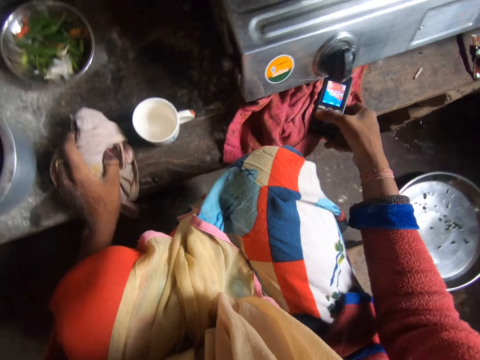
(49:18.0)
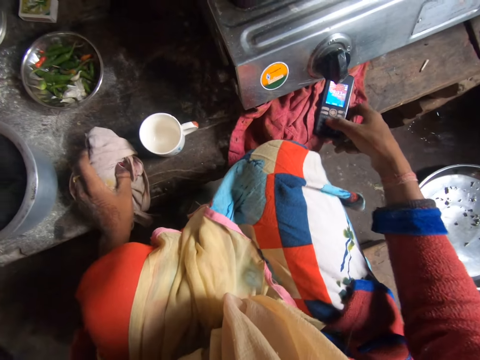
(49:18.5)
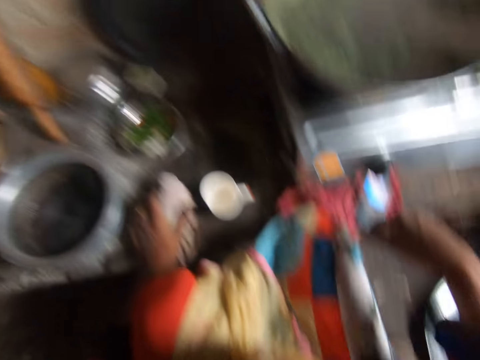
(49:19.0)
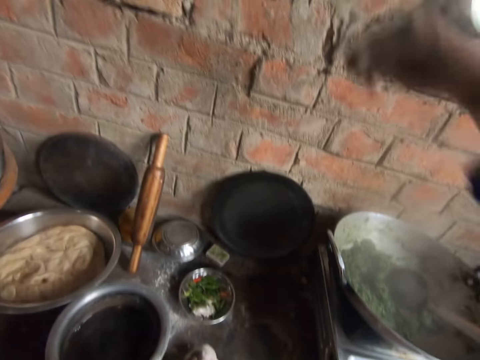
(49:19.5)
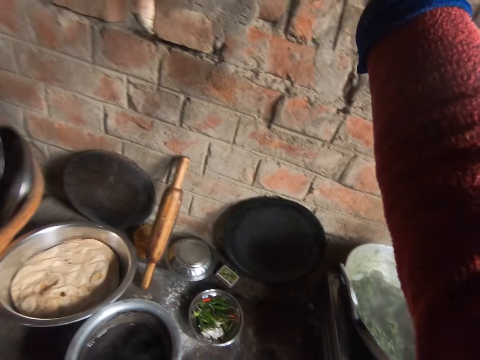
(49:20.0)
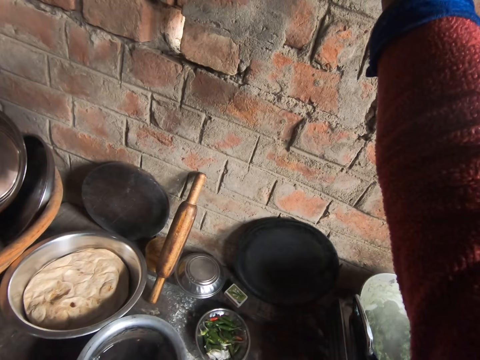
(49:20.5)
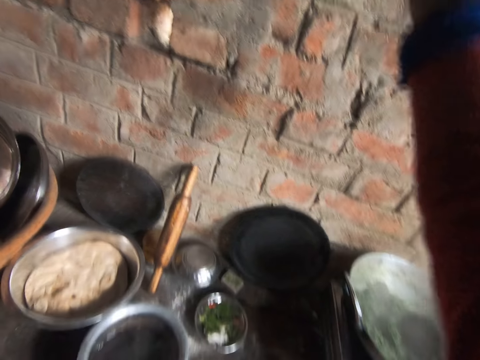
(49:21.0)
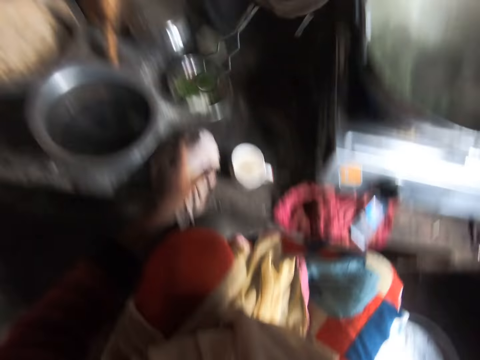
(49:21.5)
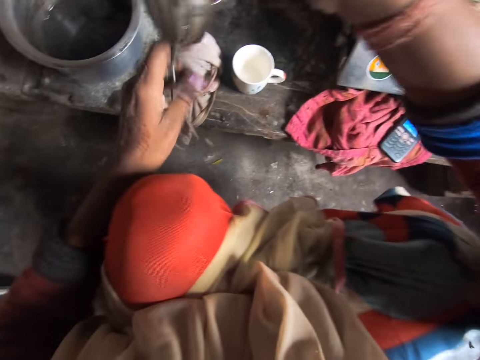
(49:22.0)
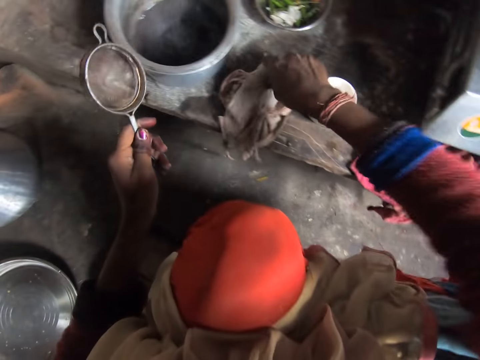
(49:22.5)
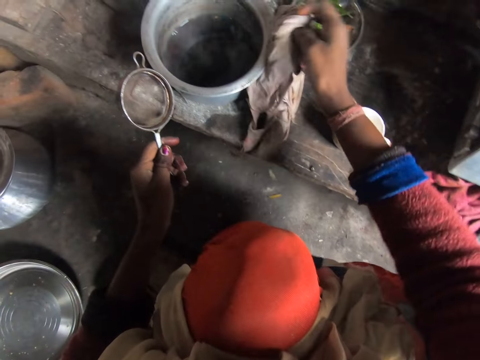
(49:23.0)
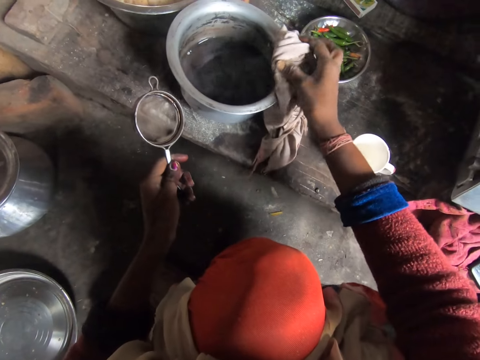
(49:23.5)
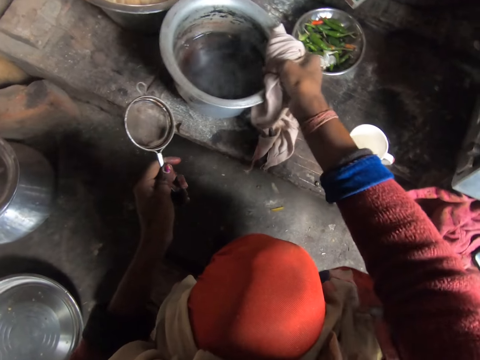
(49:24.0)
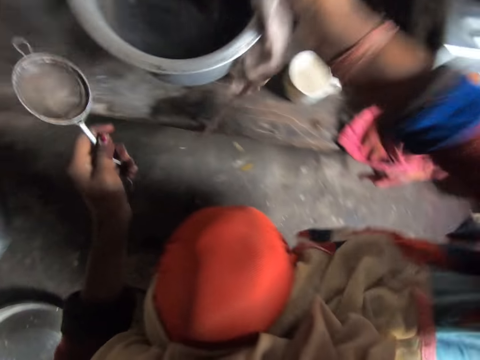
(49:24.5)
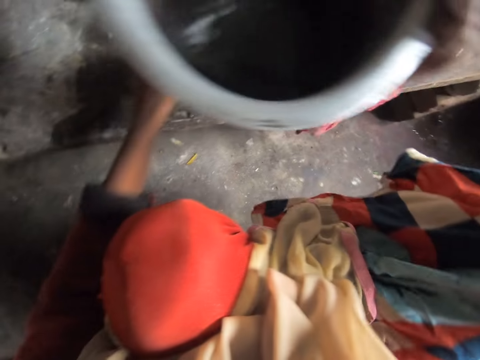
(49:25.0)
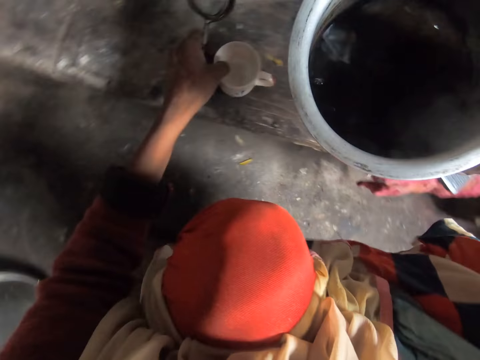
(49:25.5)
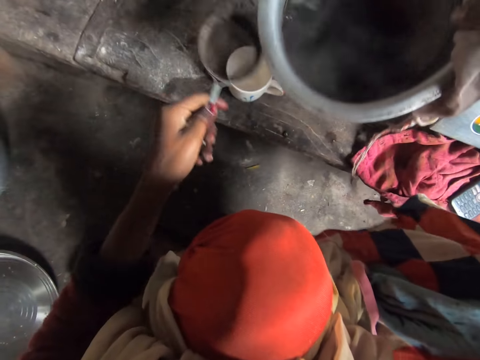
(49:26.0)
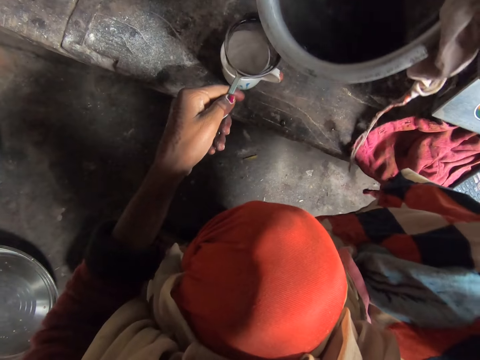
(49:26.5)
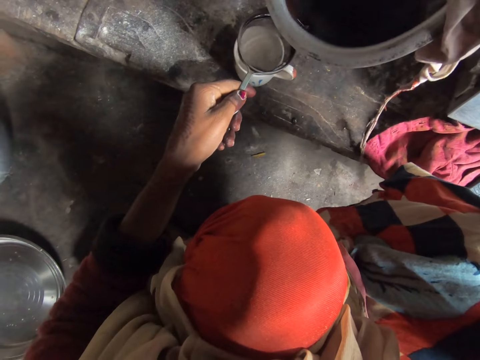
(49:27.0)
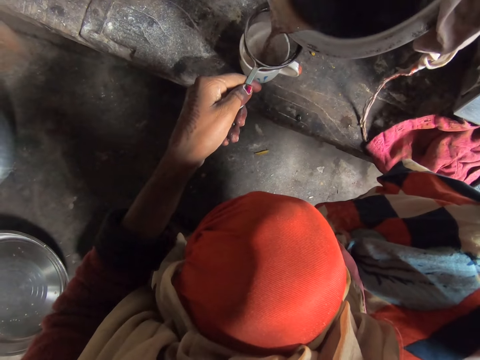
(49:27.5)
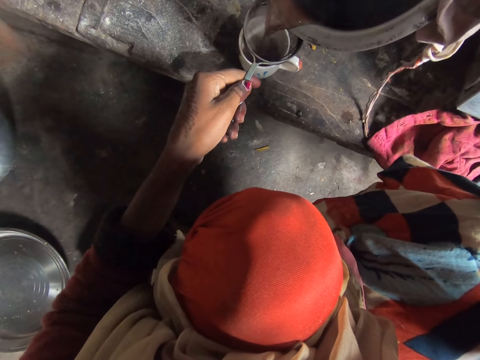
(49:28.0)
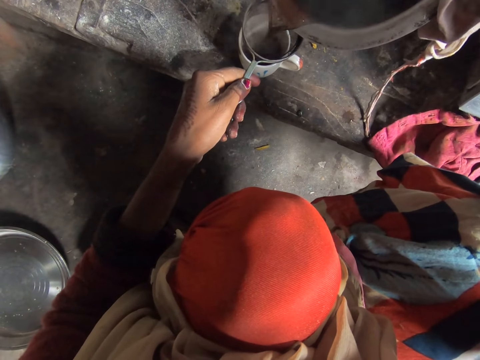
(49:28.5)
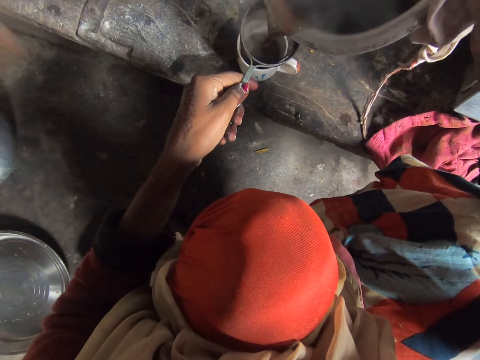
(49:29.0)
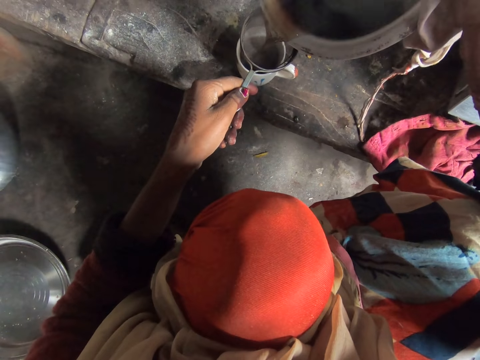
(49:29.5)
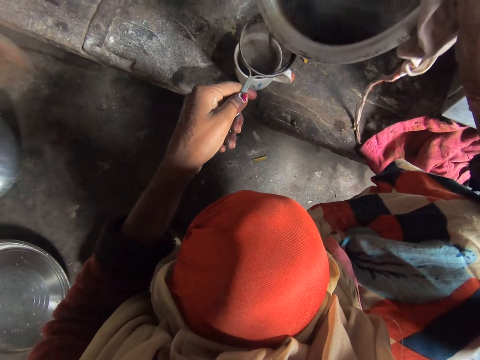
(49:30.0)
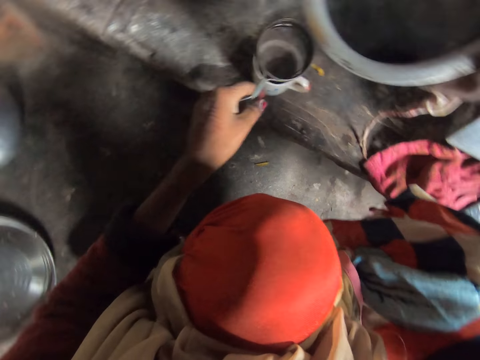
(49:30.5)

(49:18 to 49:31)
The camera wearer operates the phone on the cabinet. They pick up a sieve from the shelf. They pick up the piece of cloth from the cabinet. They carry the cooking pot from the cabinet. They move the cup. They place the sieve on the cup. They pour the black tea in the pot in the cup.

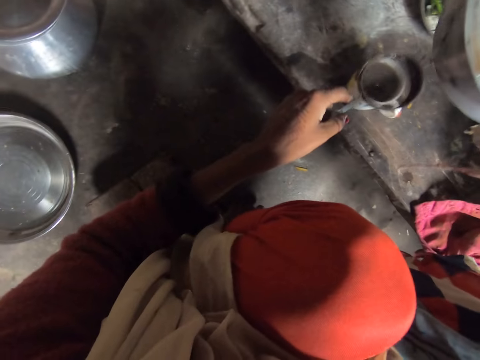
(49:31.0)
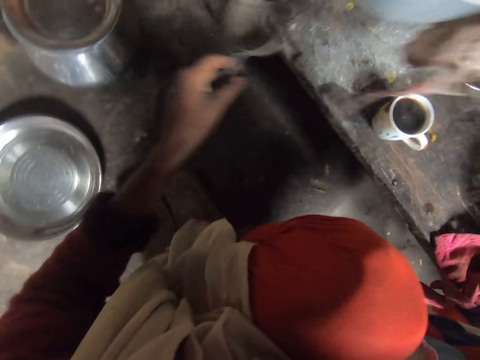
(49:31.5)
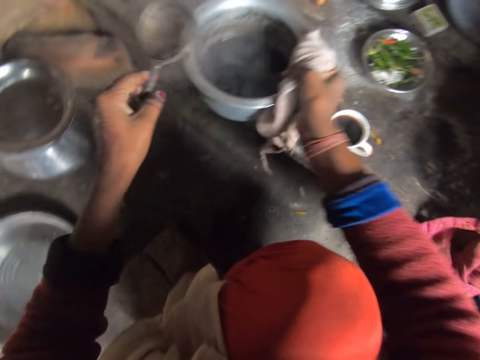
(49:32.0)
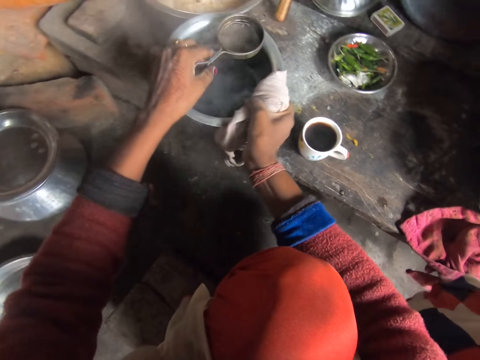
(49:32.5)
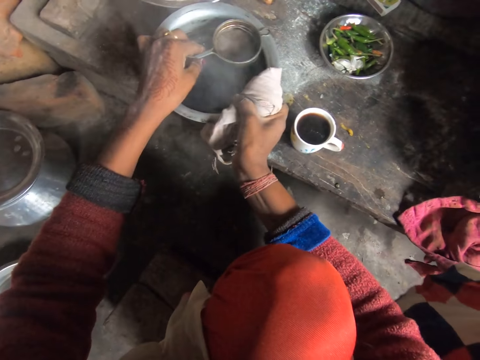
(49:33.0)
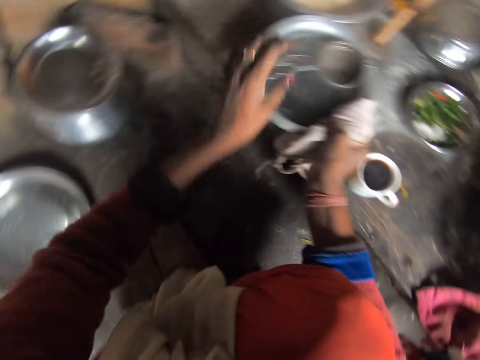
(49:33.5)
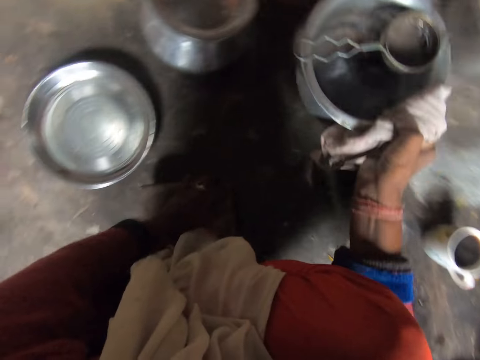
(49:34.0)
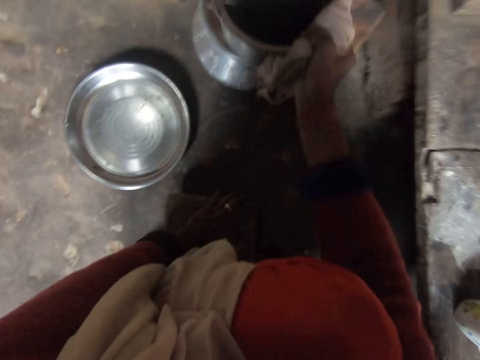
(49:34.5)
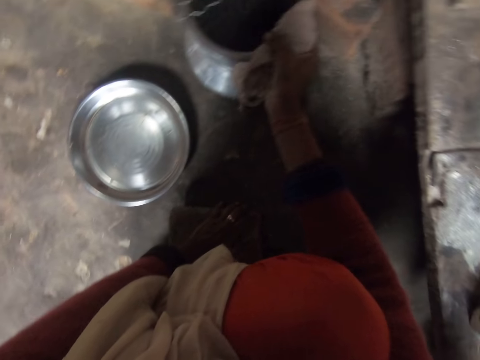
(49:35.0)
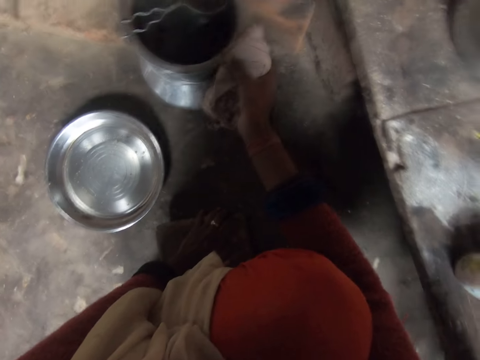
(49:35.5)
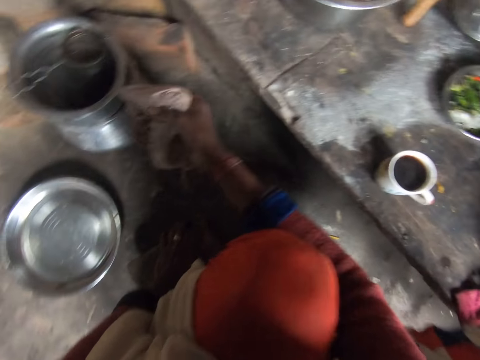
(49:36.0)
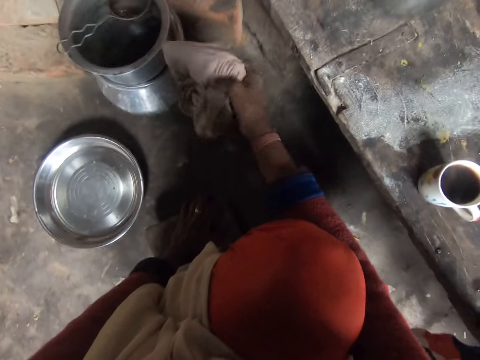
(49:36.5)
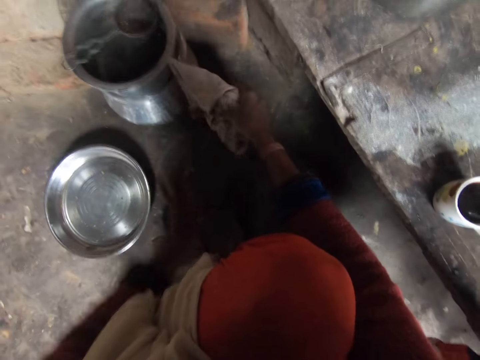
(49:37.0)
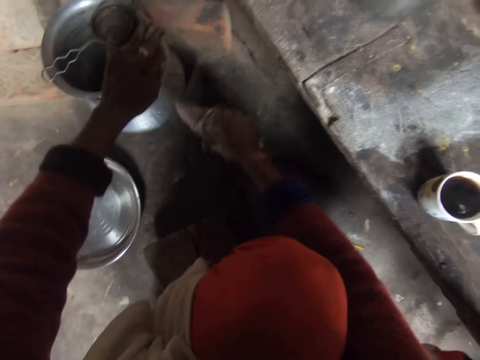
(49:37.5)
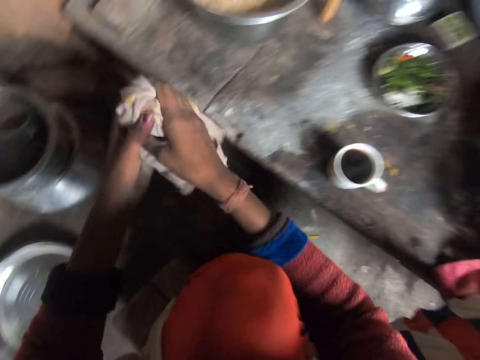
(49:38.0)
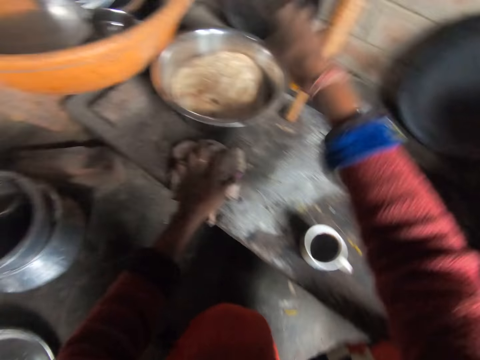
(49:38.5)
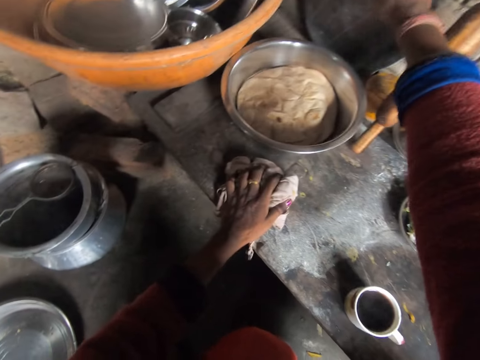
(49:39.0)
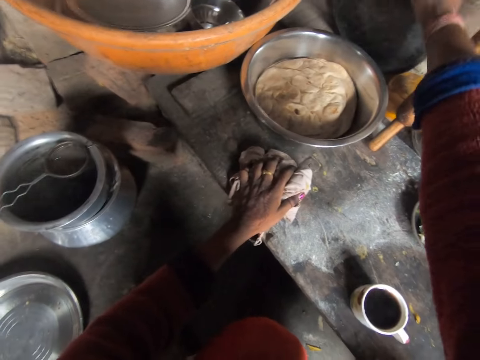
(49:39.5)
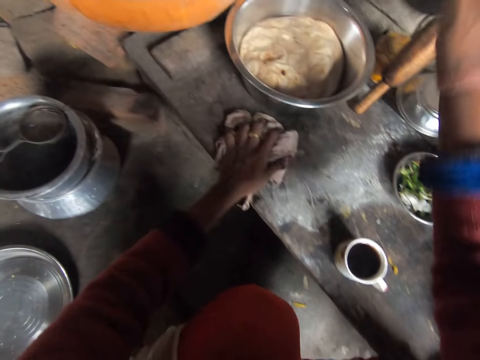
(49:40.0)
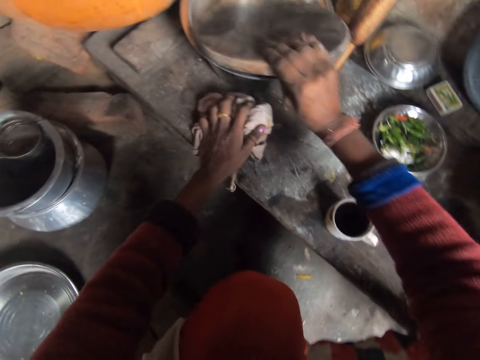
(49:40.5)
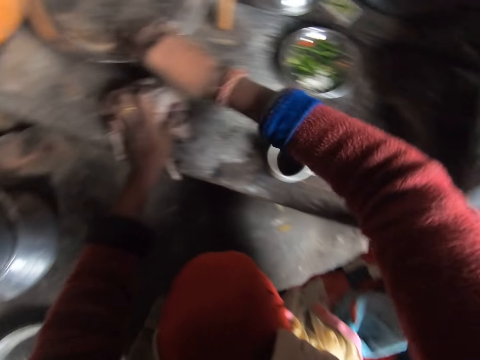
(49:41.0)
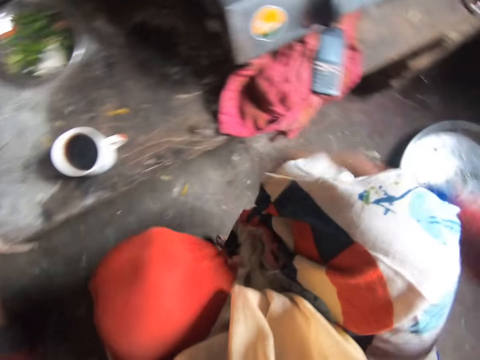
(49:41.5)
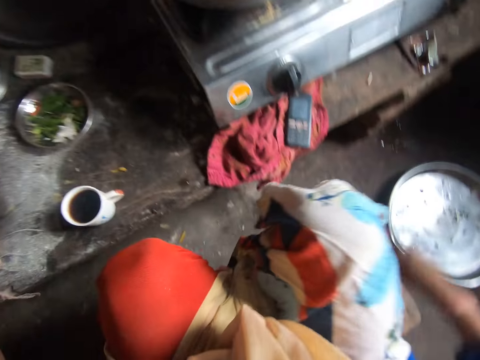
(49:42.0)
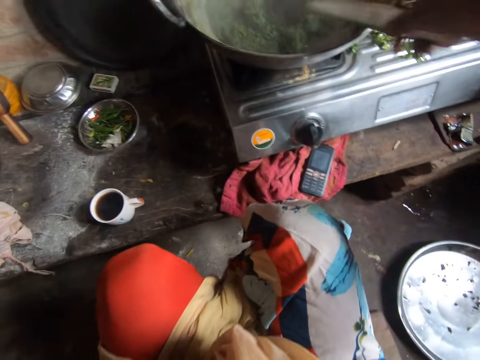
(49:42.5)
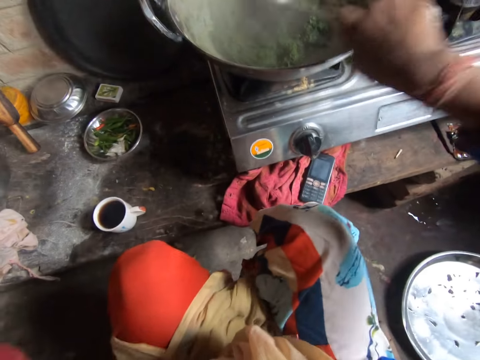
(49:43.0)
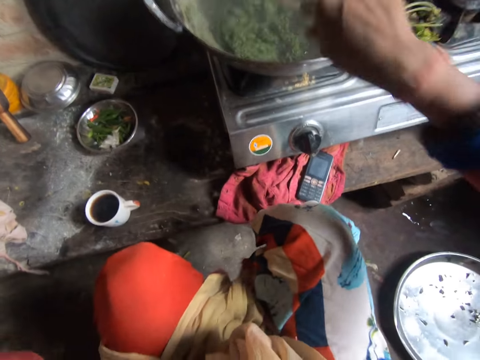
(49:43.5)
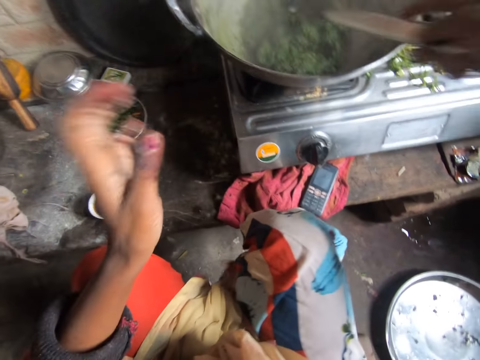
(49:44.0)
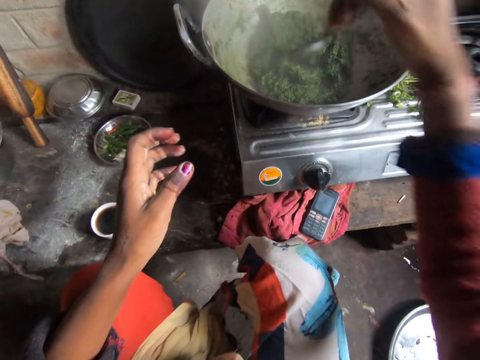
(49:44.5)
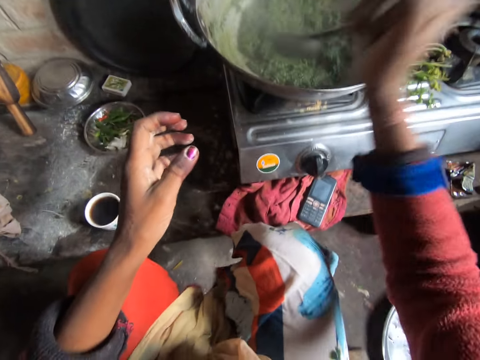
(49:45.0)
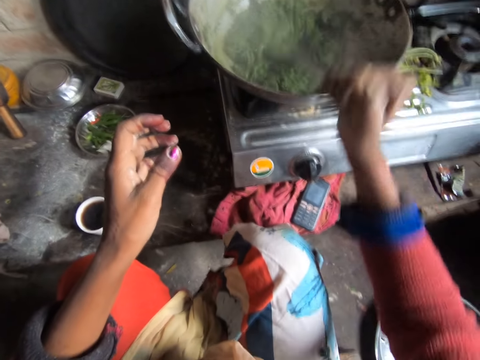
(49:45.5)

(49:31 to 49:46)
The camera wearer drops the cooking pot on the cabinet. They place the sieve on the pot. They move the cooking pot on another pot. They cover a bowl with a wooden rolling board. They stir the vegetable soup.
